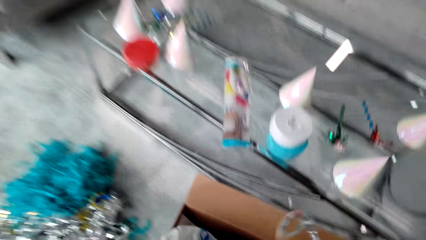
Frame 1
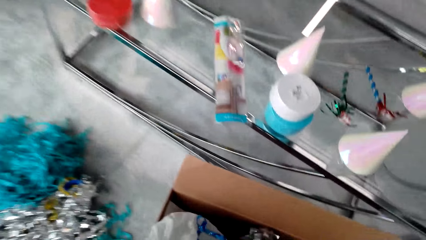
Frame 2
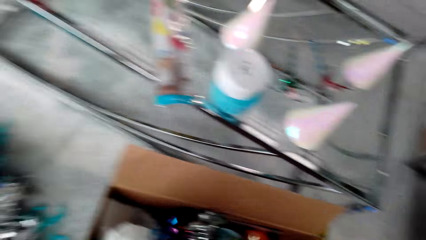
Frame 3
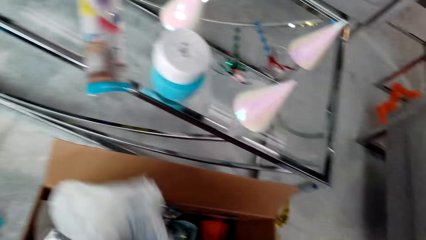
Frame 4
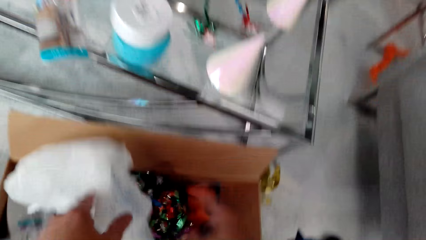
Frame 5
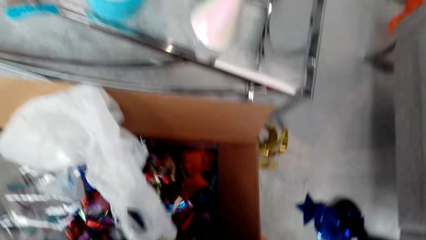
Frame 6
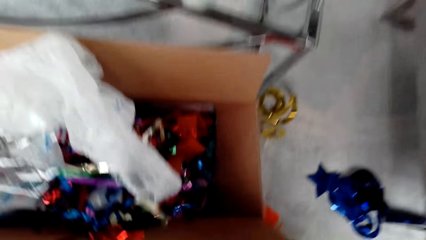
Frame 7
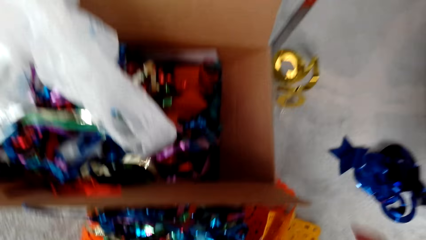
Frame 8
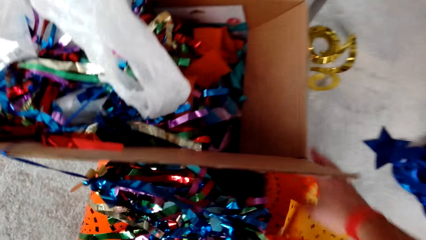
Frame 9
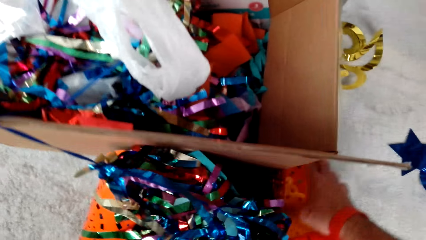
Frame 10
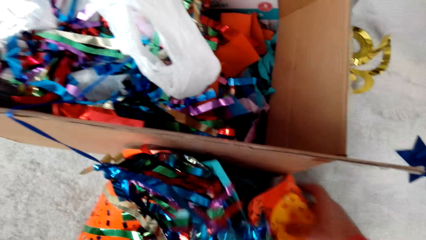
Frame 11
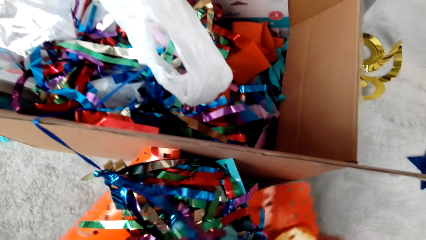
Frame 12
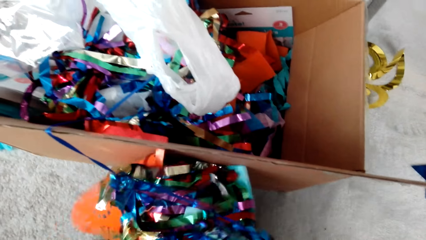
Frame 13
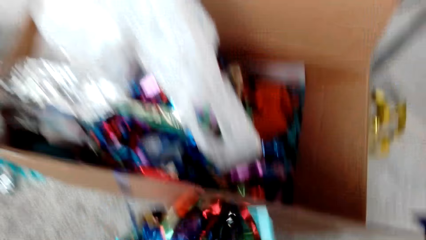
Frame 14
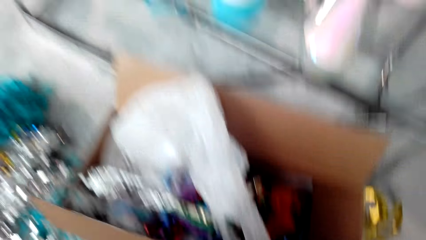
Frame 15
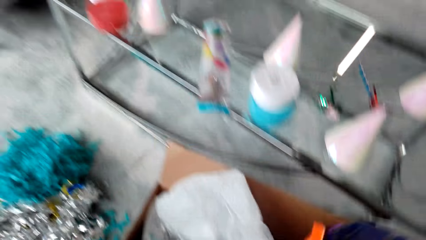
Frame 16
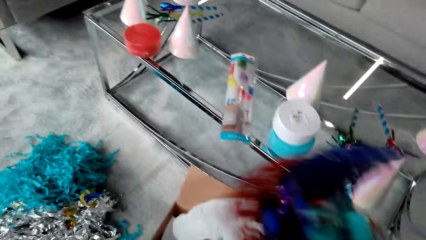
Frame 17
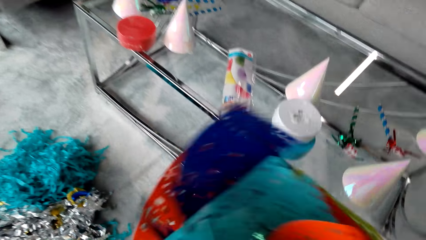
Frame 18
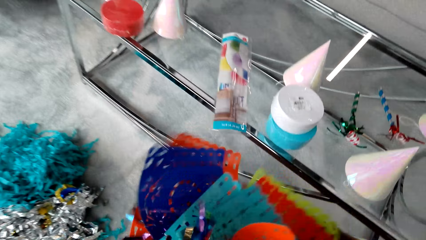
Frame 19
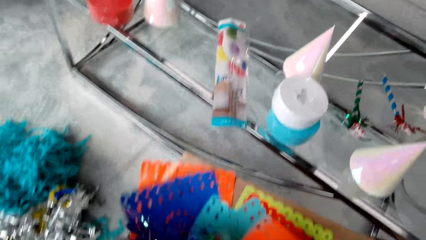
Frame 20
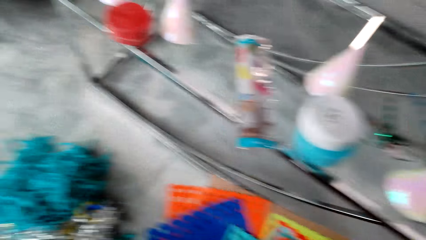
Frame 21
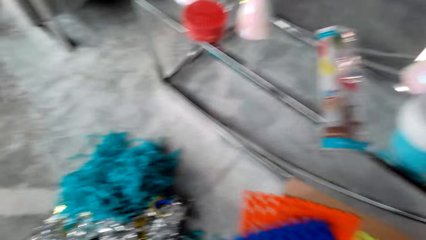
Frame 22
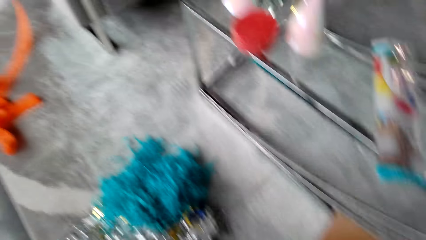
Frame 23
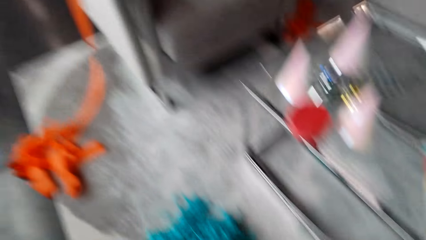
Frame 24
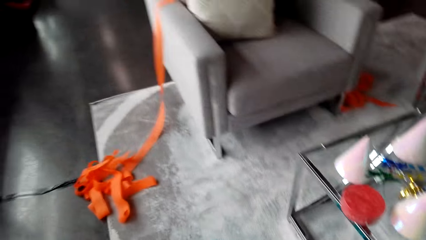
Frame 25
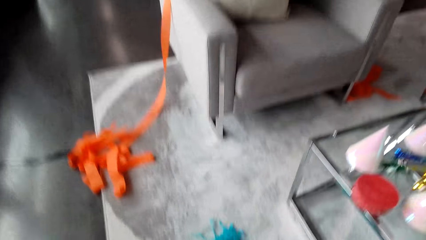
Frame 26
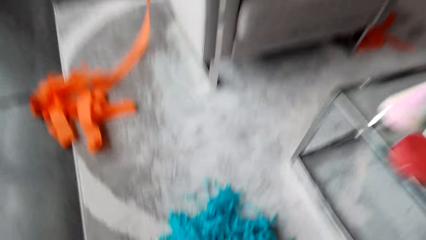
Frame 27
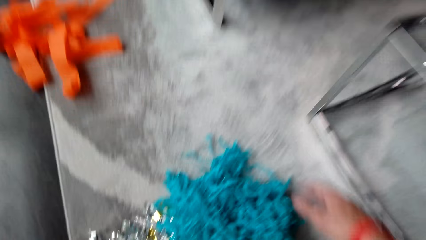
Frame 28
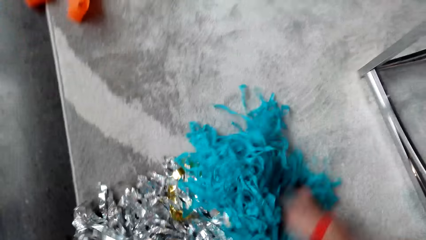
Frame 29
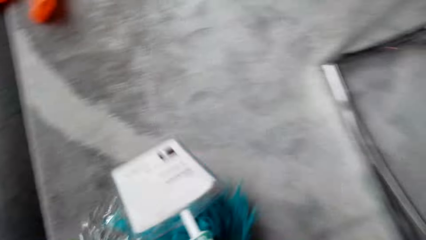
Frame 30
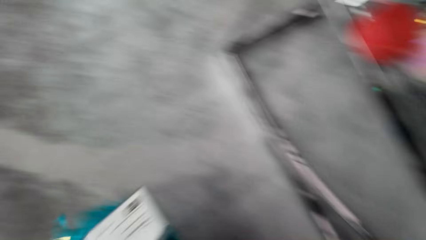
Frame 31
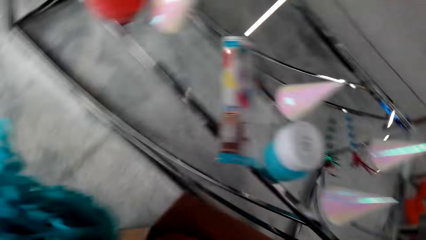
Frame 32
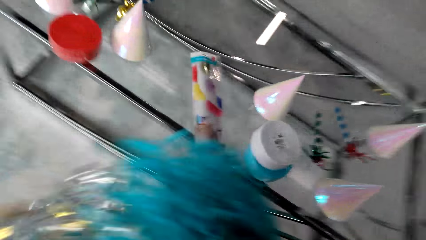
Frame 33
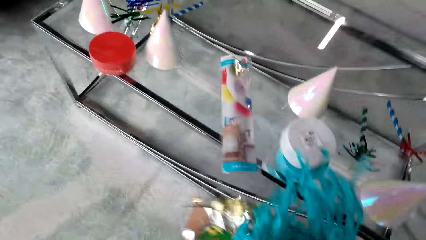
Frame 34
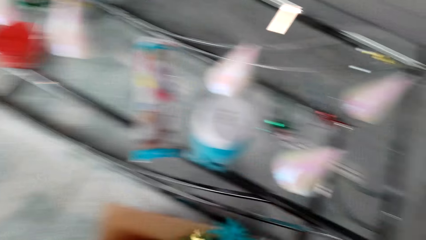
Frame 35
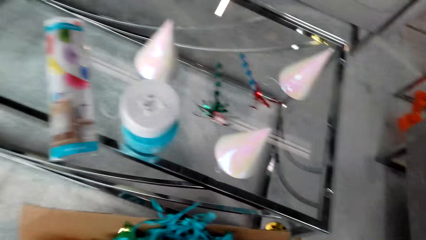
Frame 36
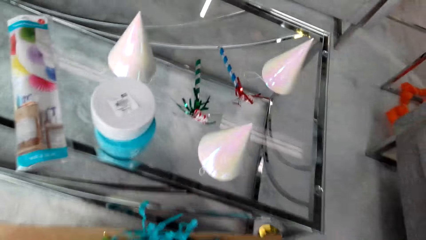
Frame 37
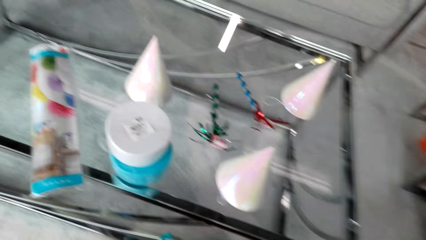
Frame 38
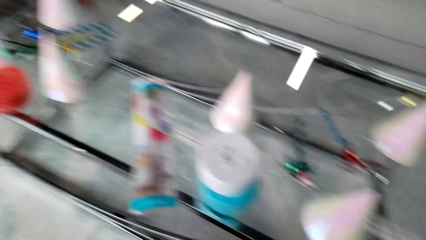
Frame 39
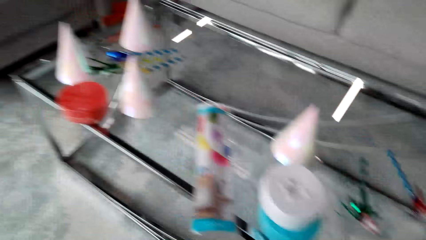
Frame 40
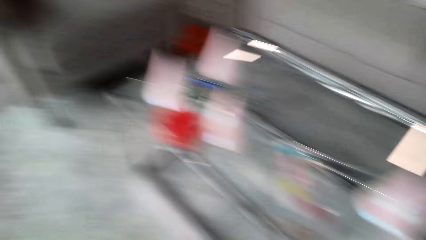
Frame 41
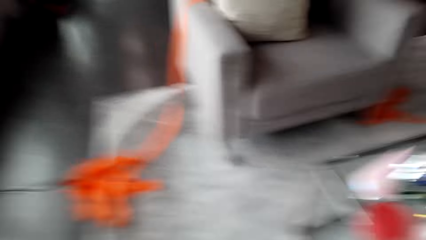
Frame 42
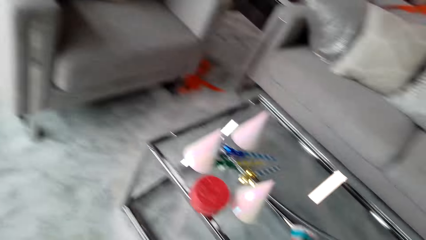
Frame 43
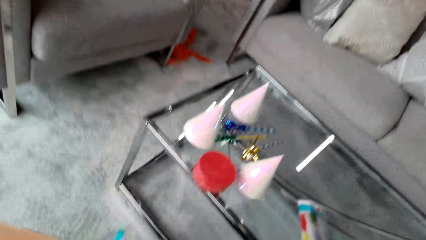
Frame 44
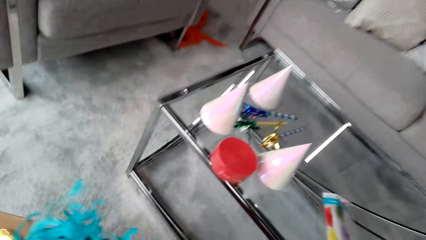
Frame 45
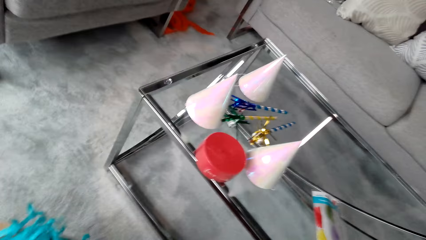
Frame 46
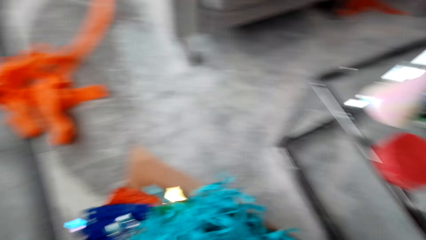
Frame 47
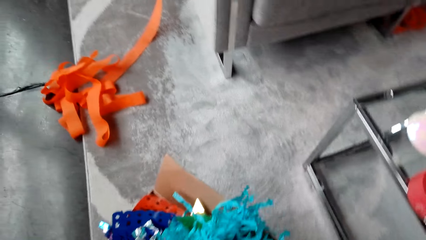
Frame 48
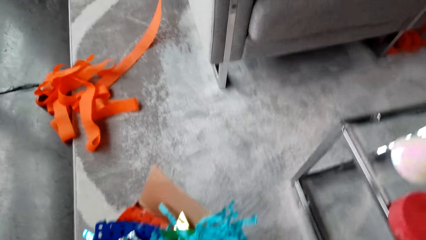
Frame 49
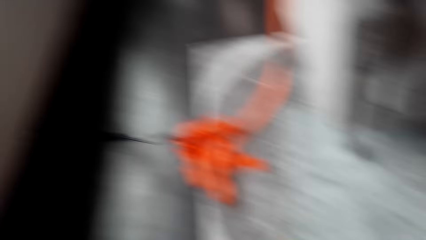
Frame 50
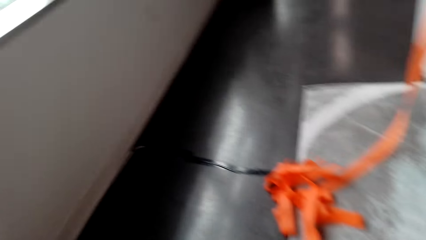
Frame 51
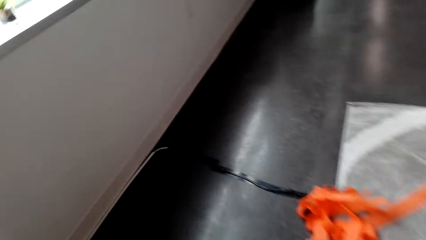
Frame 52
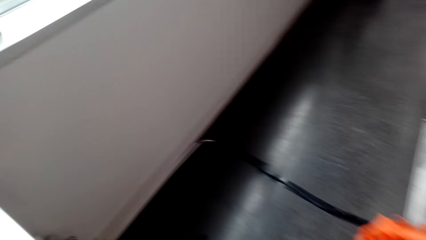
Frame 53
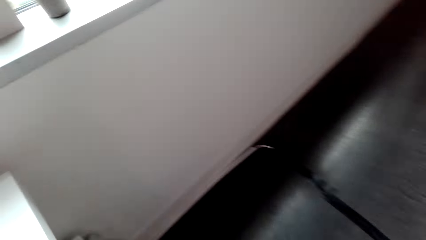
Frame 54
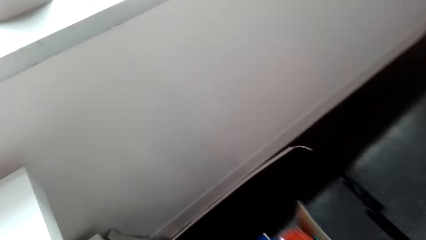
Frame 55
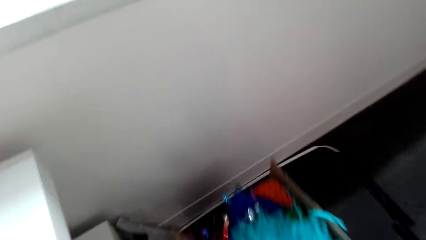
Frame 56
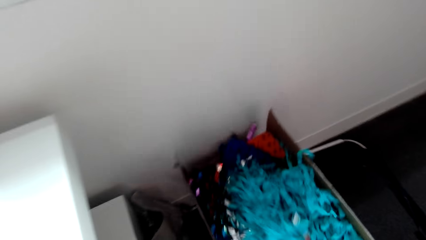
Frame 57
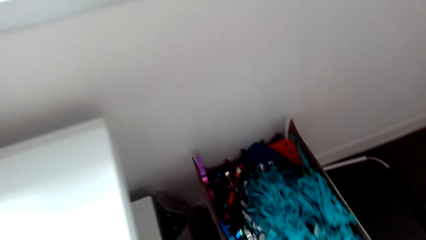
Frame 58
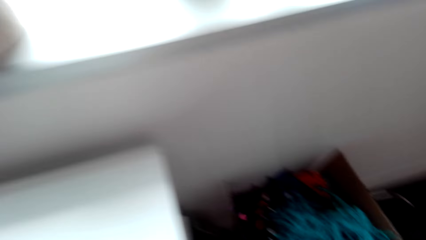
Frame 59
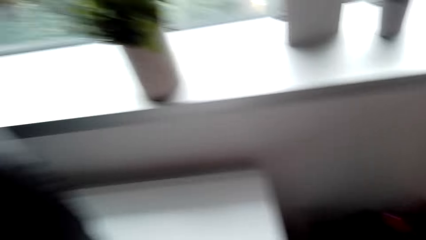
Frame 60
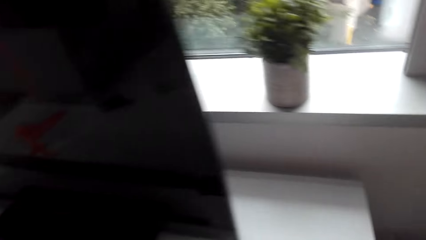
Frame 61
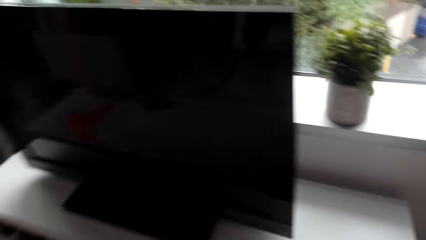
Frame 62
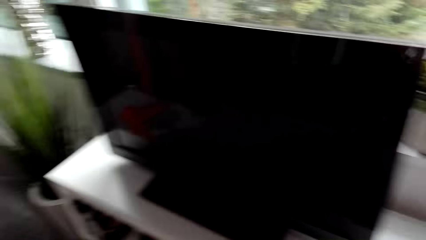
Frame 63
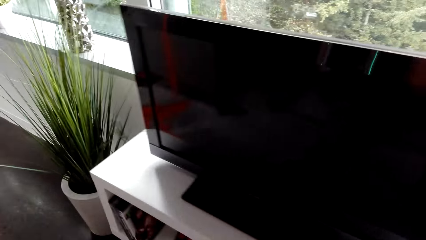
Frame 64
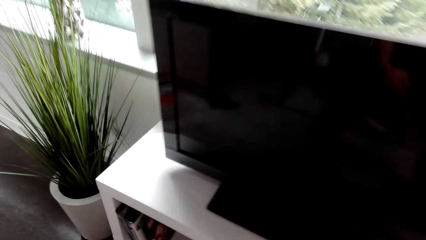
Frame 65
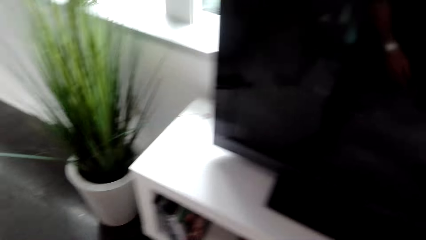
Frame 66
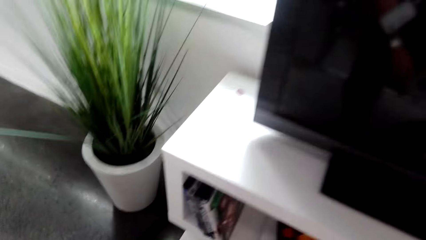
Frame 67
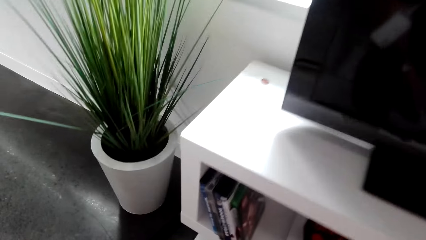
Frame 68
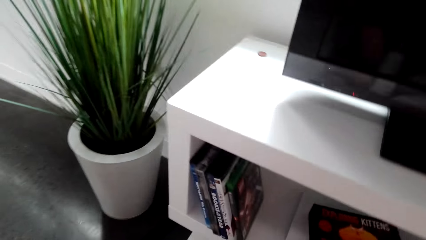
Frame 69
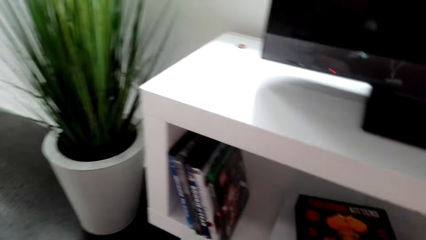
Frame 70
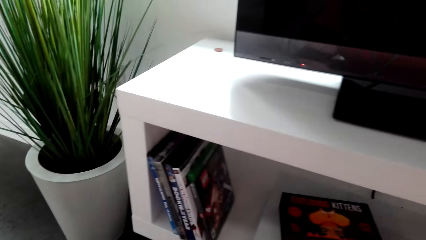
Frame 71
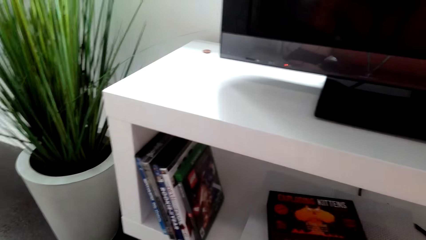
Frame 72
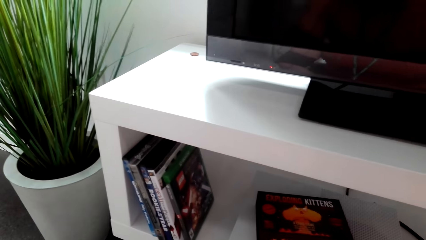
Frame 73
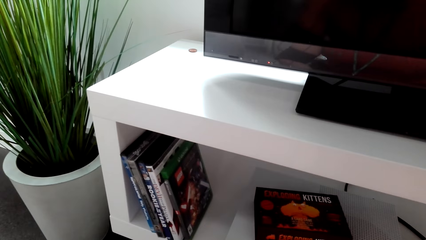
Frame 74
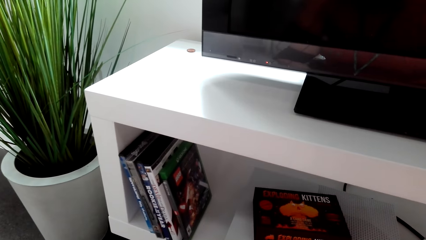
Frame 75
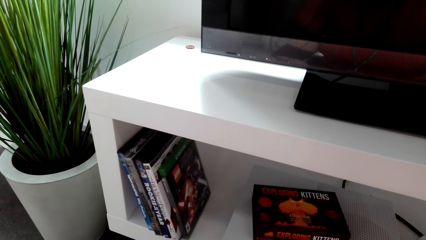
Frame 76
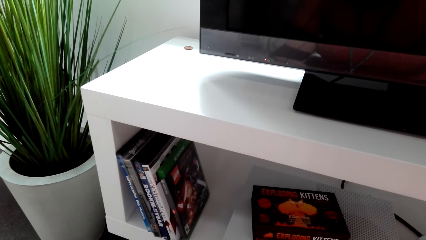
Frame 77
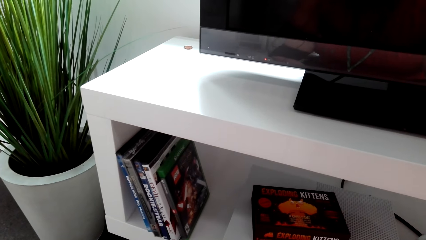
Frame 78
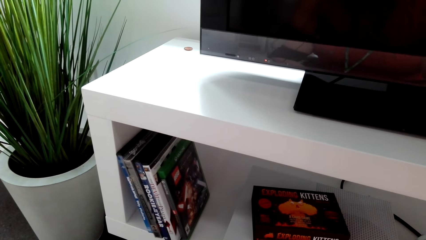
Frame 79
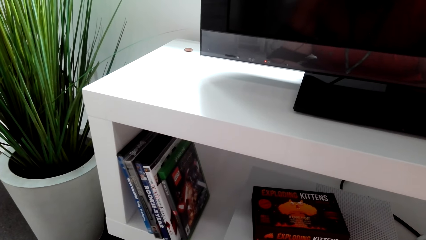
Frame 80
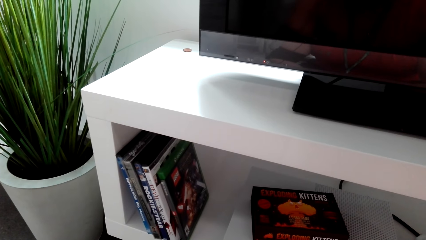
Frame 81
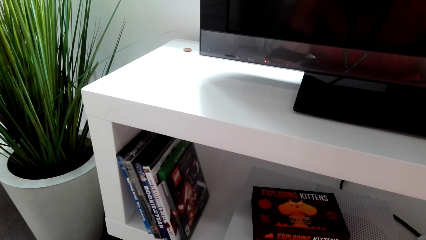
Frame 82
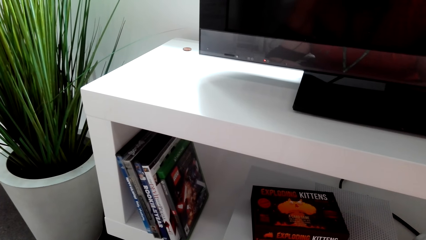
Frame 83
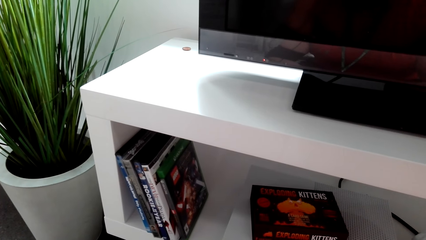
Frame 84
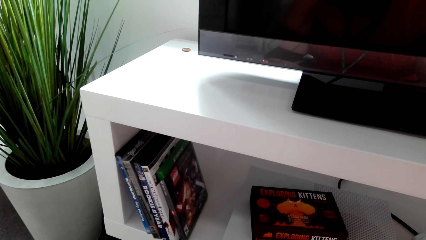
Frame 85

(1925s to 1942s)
The camera wearer puts the party decoration in the box. They pick the party decorations and put the party decorations in the box. They pick the party decorations and put the party decorations in the box. They pick the party decorations and put the party decorations in the box. They move the box of party decorations.
